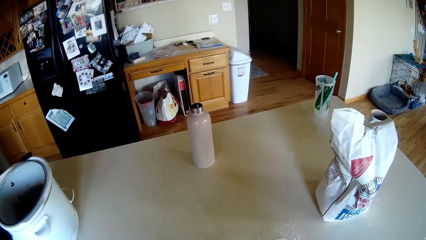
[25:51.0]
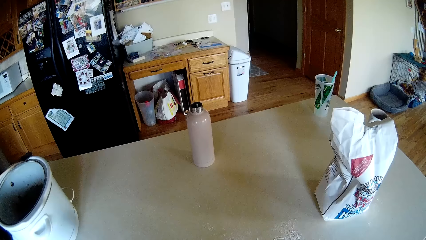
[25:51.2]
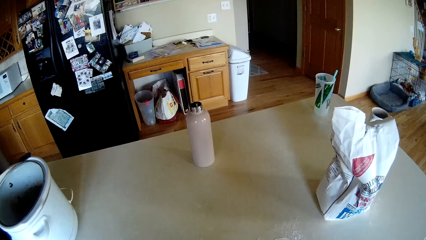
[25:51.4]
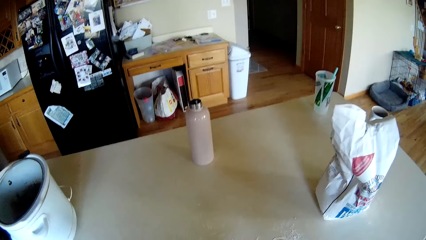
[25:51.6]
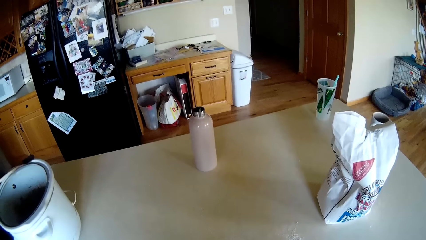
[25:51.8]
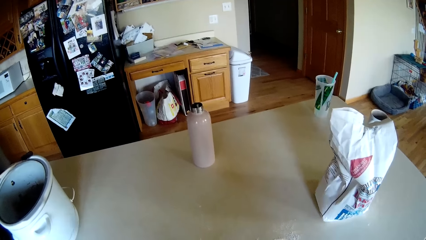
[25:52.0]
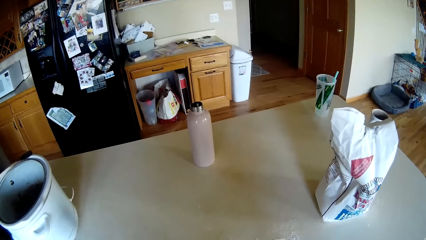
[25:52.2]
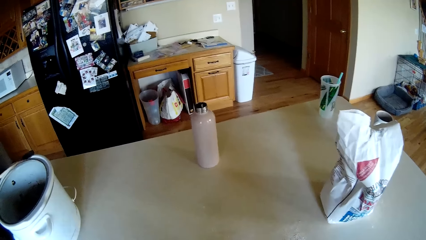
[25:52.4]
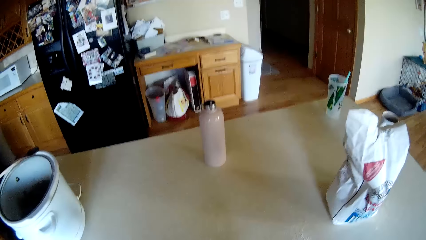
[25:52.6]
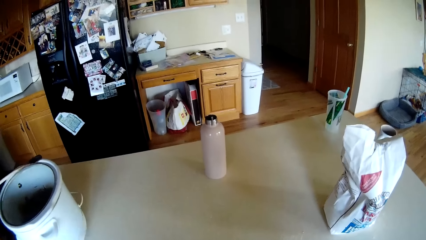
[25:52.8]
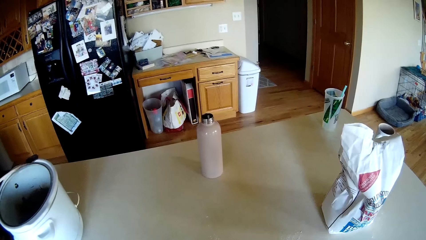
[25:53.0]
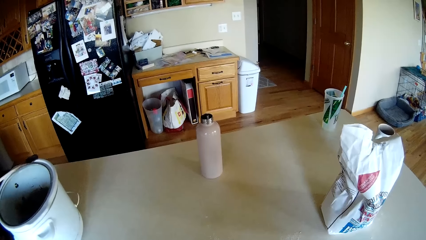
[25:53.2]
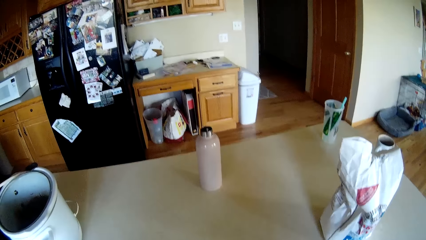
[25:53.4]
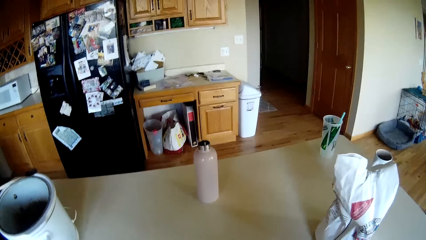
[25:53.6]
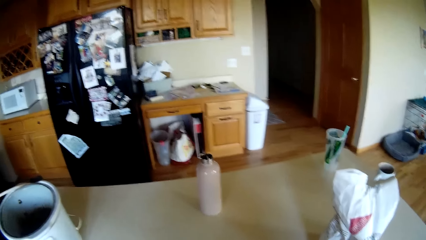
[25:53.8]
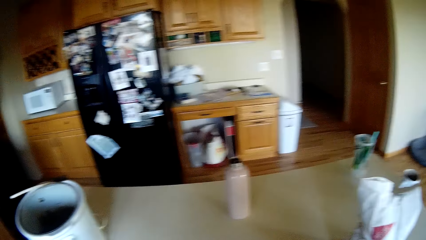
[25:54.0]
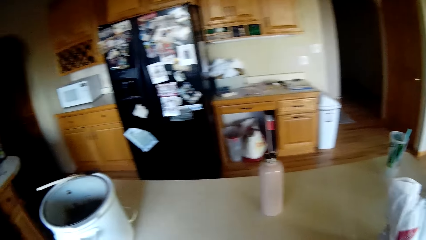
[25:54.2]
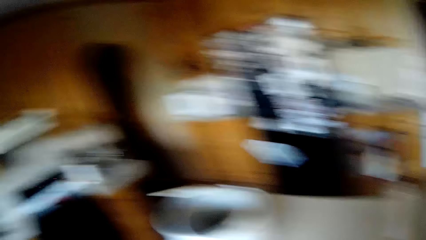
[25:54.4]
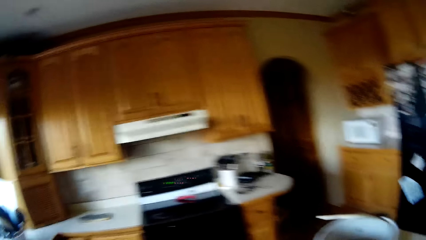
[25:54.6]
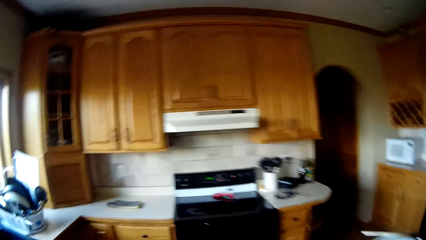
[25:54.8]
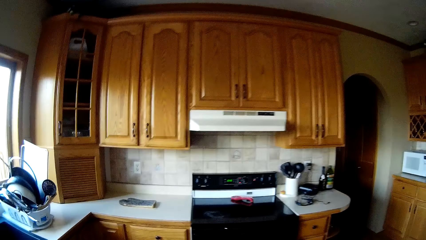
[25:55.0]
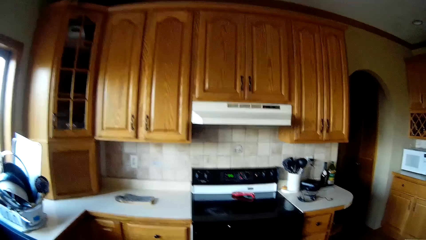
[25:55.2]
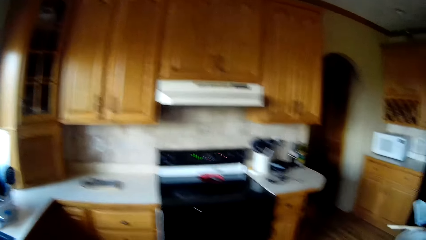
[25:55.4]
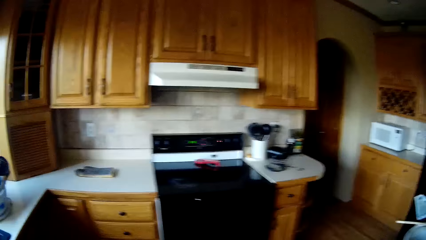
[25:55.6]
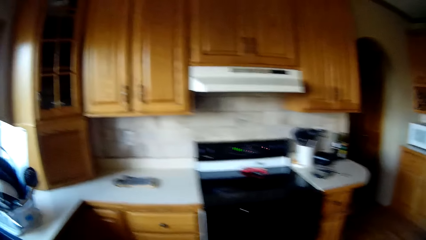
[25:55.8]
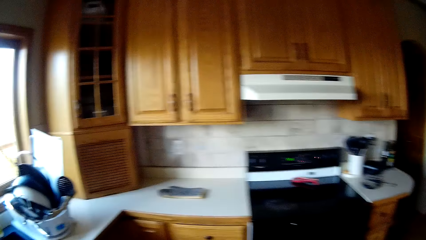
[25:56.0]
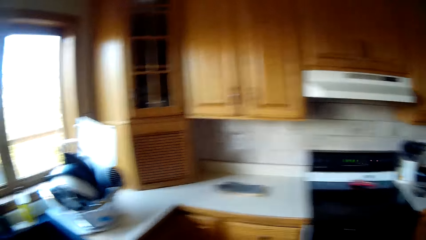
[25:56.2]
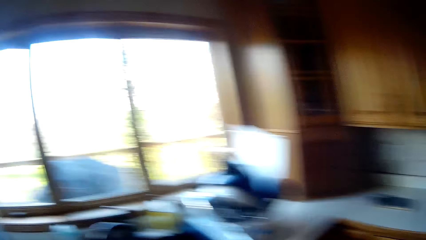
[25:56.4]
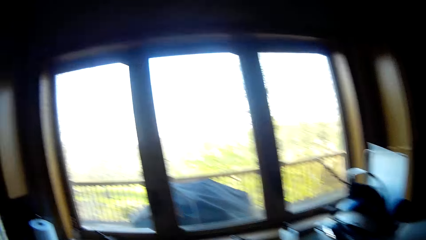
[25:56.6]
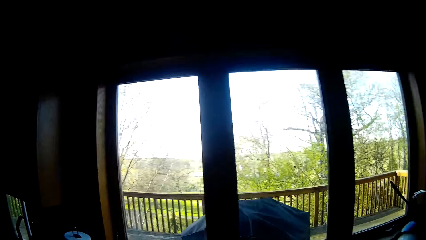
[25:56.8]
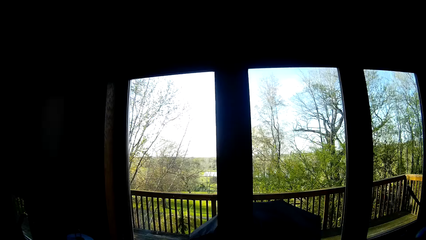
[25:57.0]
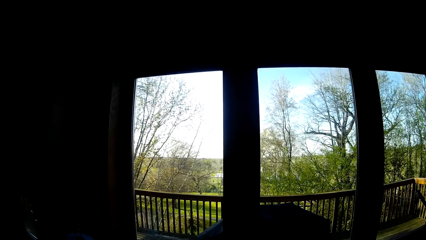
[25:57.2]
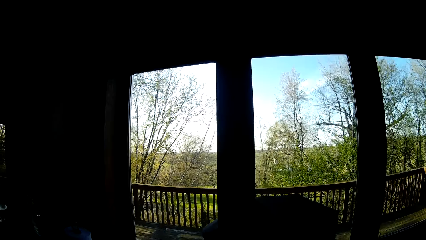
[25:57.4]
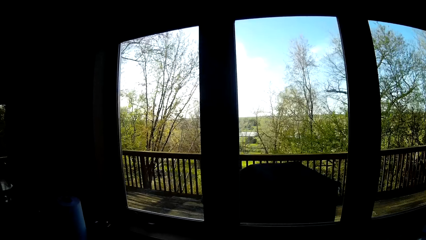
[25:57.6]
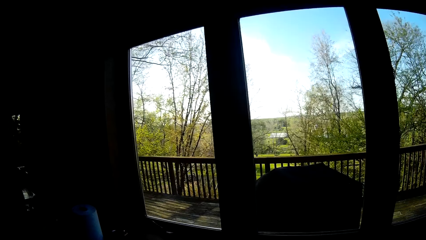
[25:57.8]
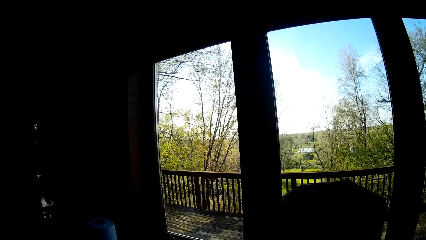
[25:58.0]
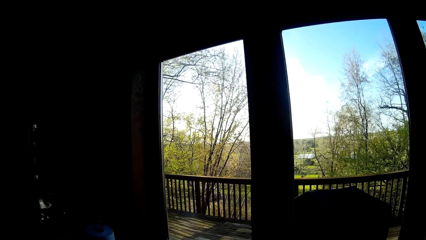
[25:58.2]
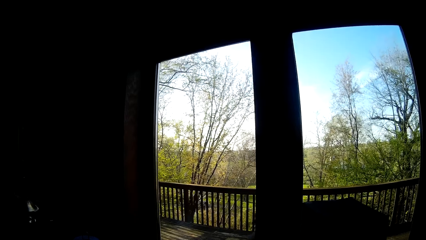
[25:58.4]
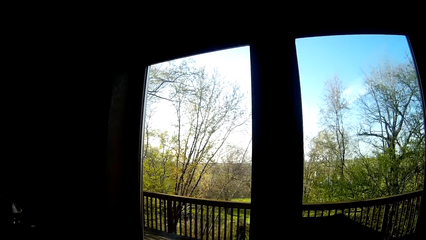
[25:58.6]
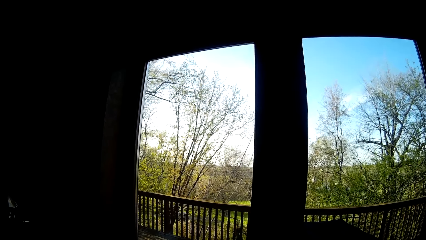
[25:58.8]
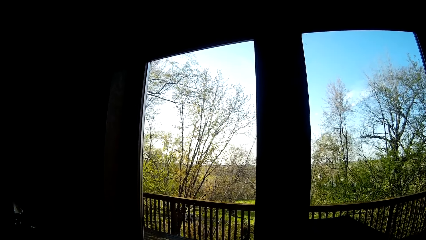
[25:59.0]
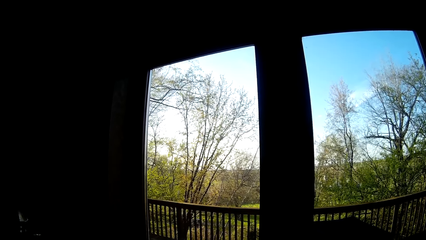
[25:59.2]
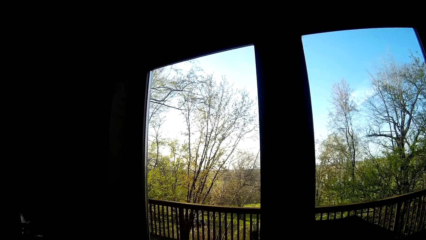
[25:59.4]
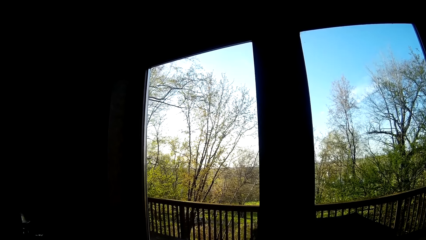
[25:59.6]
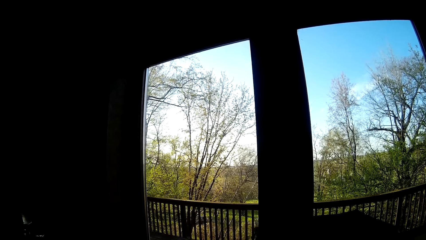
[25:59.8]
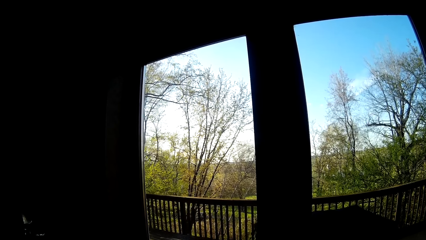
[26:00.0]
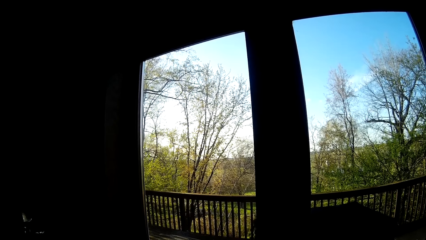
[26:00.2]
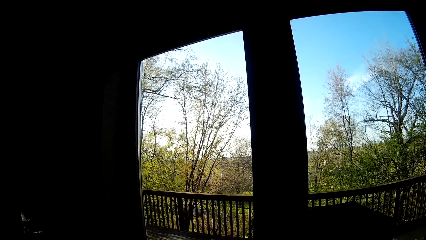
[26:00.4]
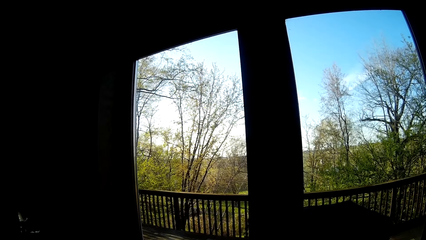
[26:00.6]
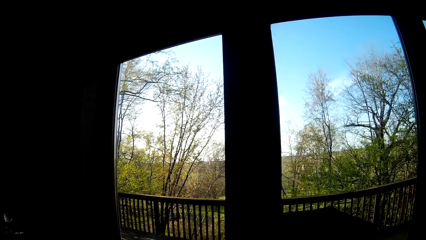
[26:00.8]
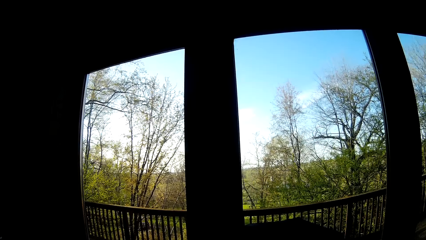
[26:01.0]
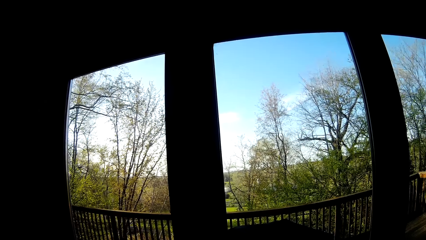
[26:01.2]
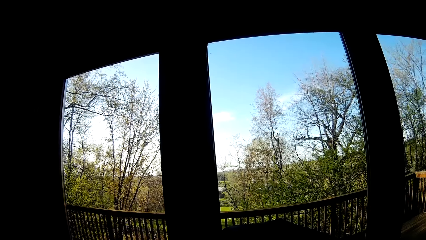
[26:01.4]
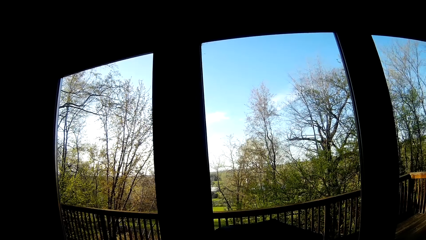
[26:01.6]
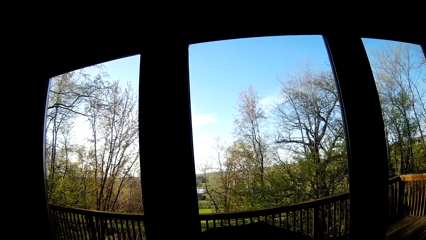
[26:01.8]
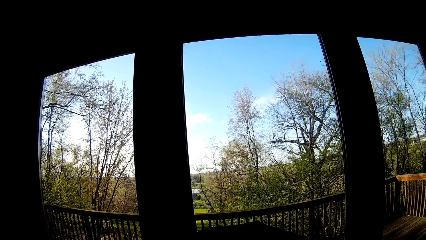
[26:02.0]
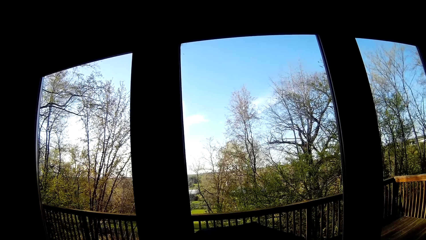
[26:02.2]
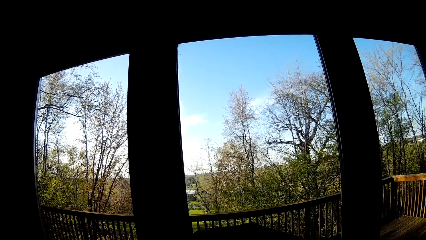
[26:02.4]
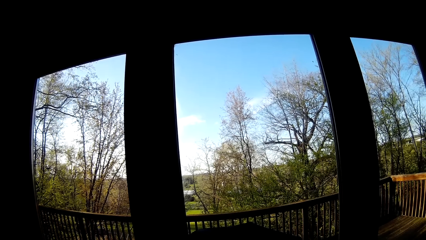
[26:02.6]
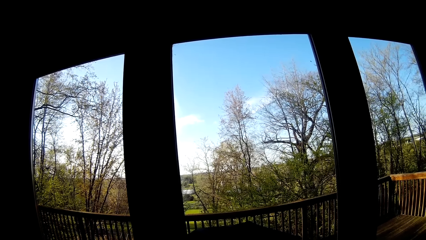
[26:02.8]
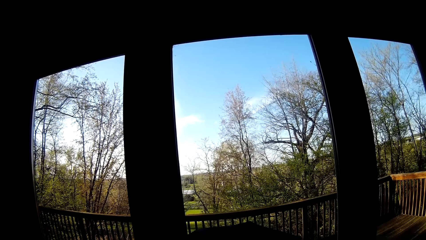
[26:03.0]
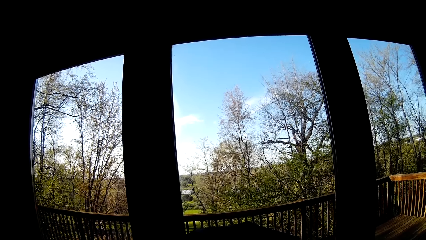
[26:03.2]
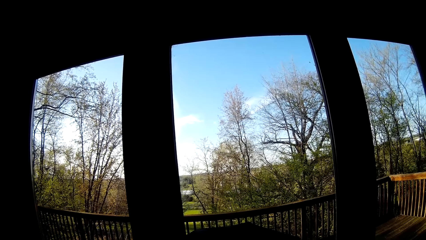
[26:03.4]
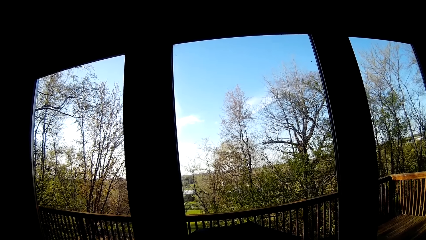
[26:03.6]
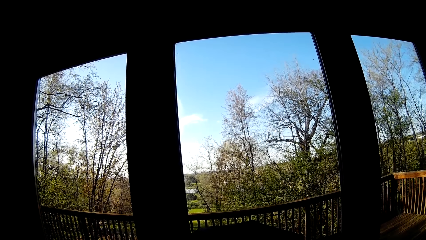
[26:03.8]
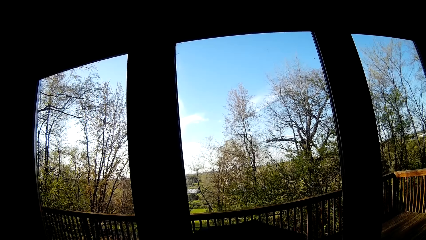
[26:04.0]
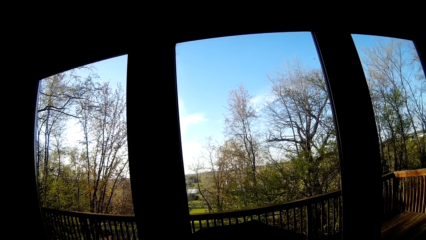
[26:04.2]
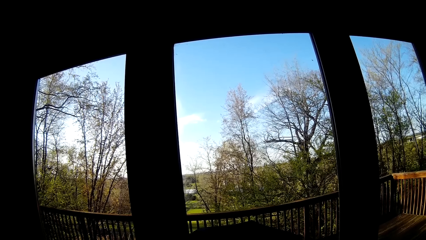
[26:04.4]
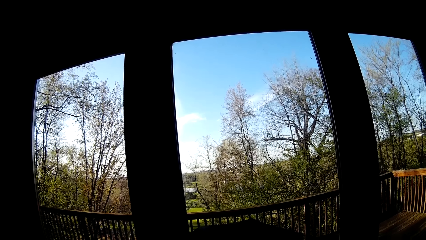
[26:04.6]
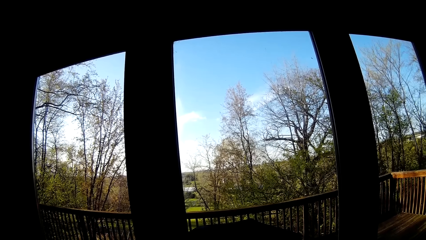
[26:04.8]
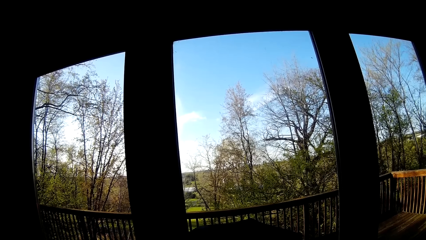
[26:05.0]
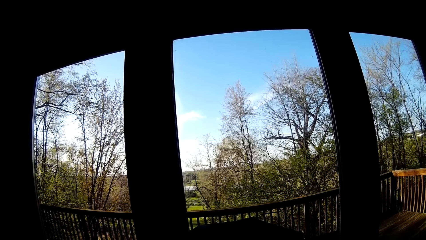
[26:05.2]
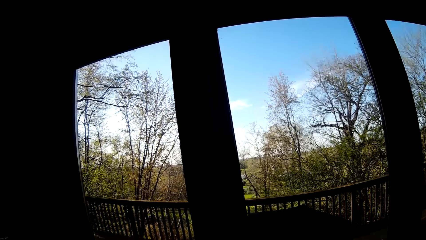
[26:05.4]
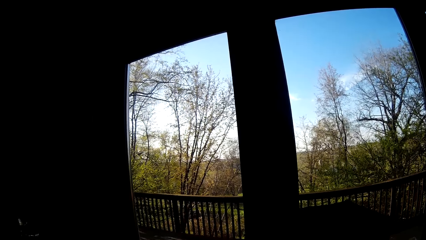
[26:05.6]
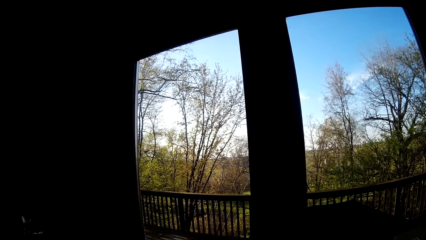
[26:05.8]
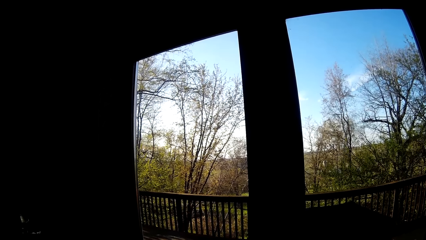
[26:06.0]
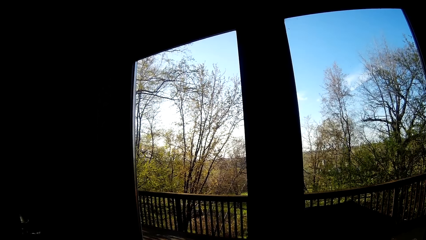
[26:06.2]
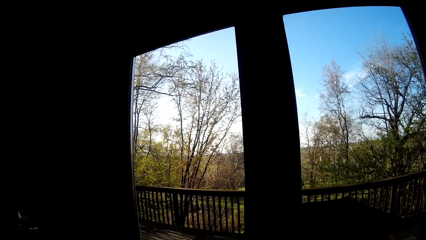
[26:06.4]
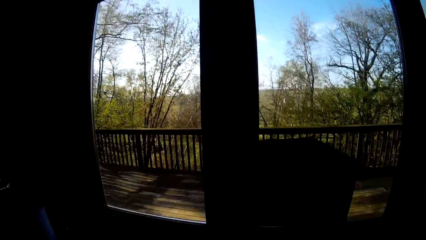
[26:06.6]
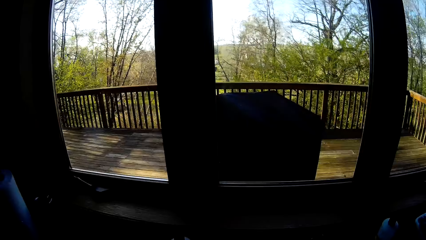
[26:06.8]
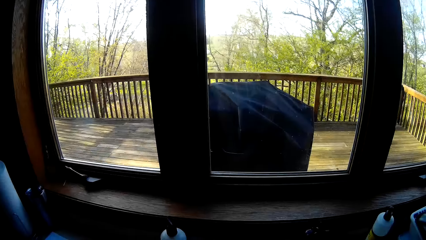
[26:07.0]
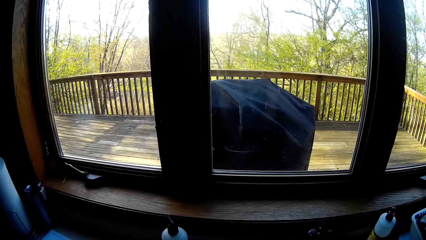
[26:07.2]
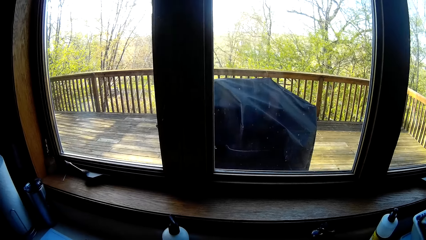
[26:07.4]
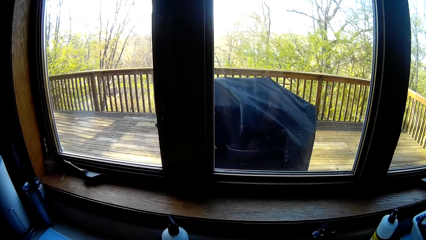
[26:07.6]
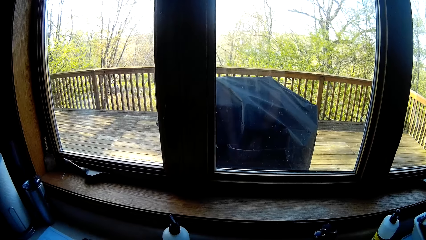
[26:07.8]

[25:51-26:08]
The camera wearer turns to the sink.
